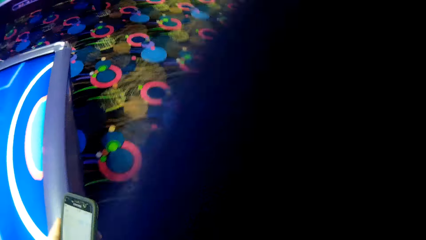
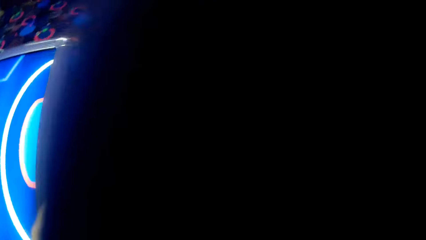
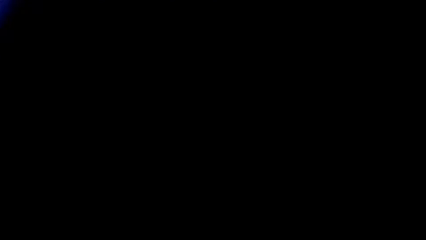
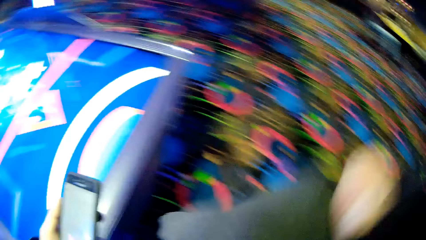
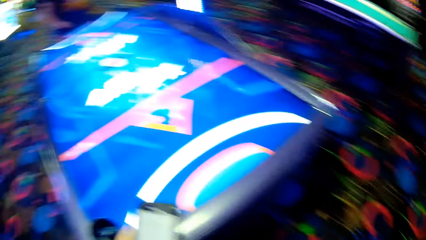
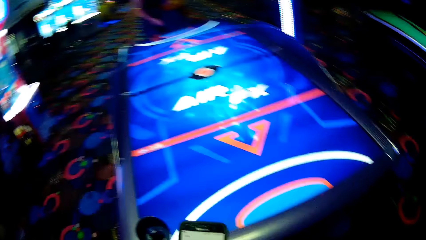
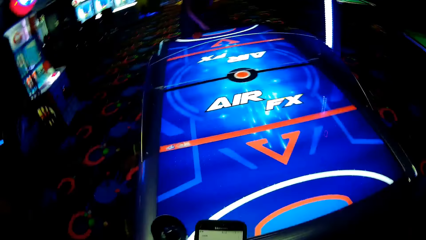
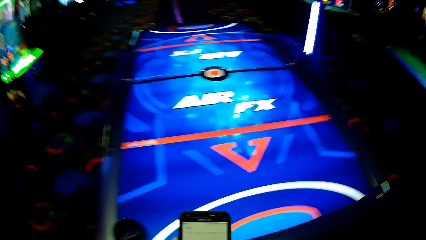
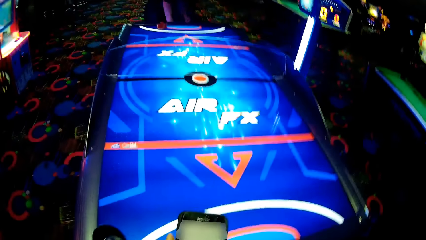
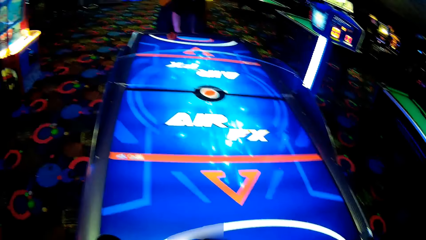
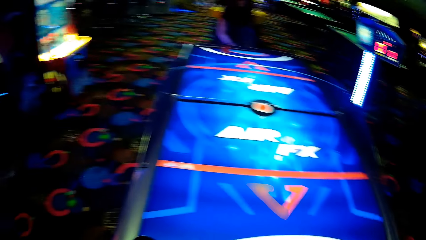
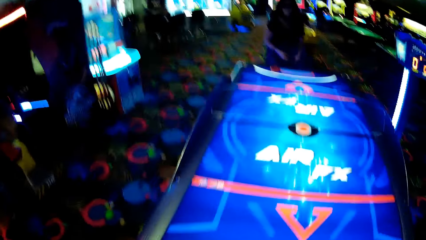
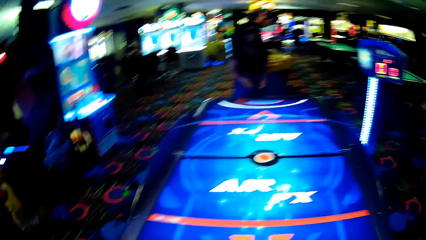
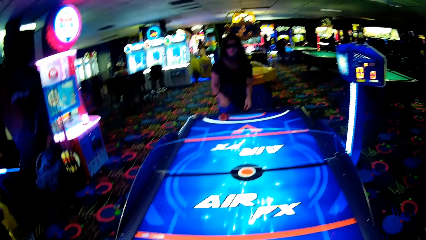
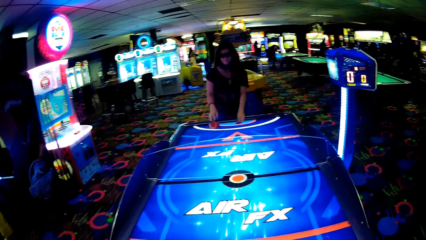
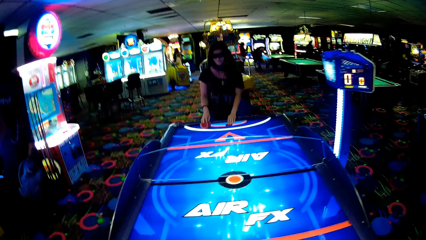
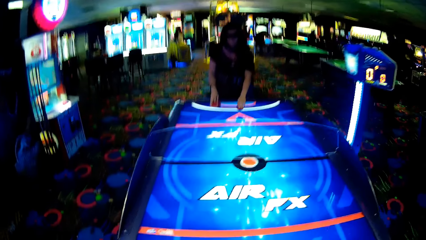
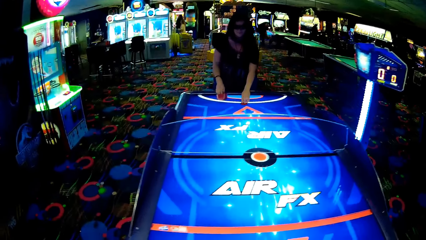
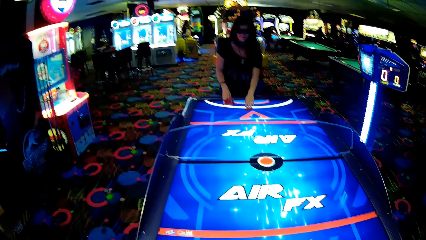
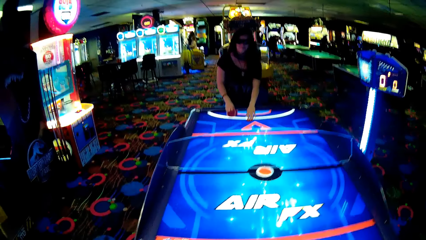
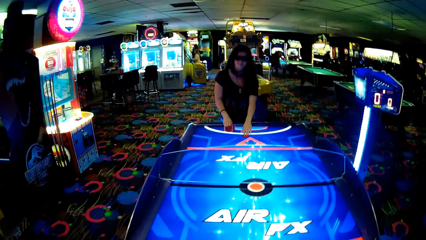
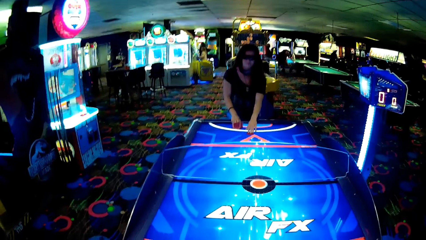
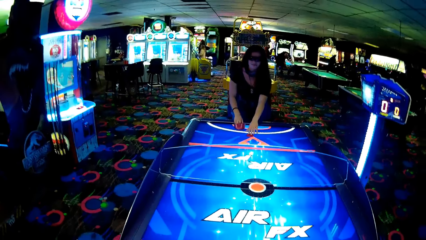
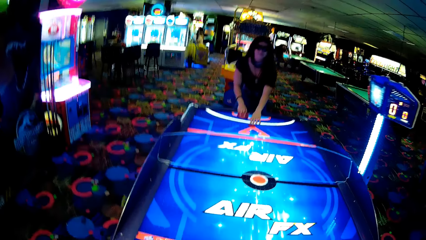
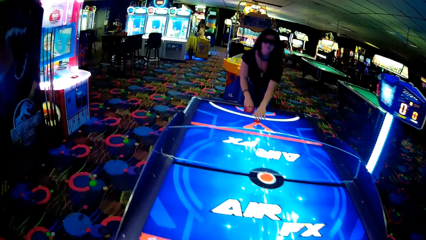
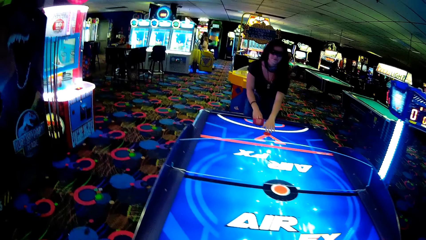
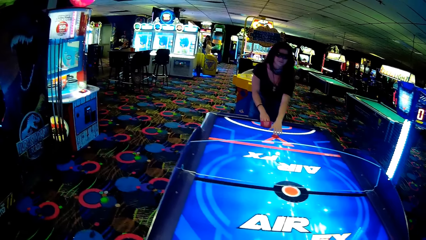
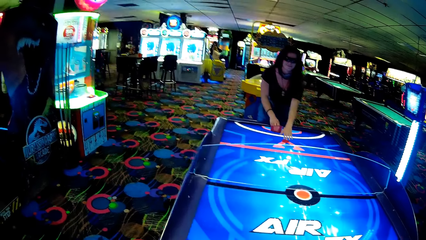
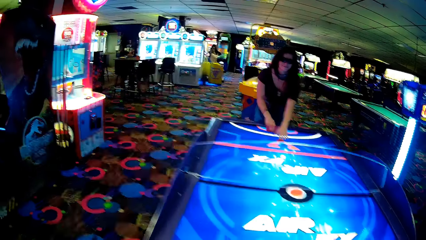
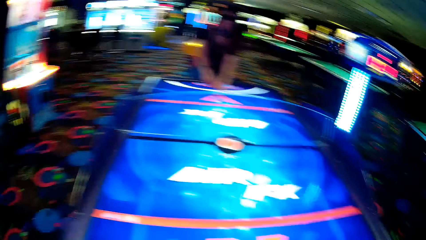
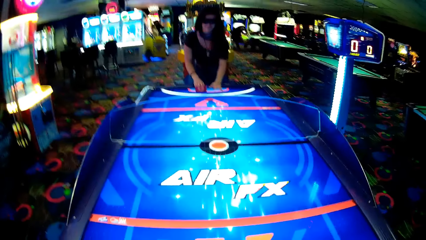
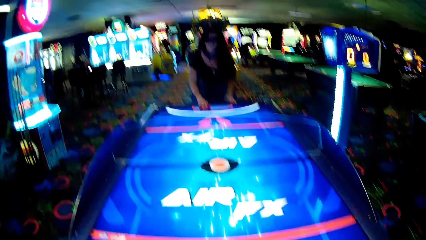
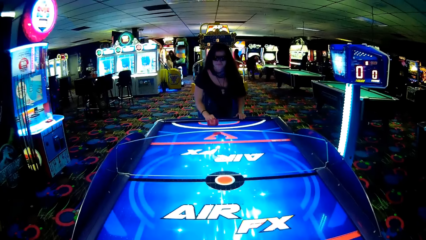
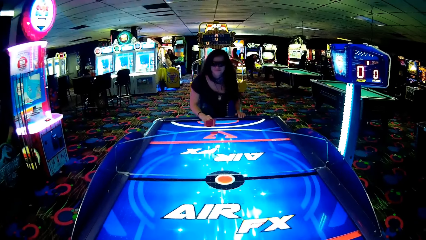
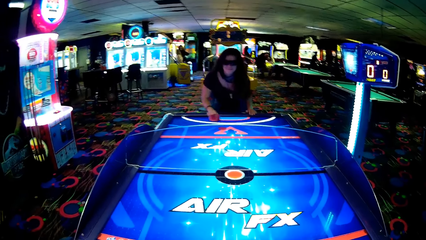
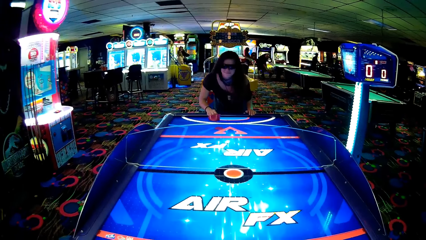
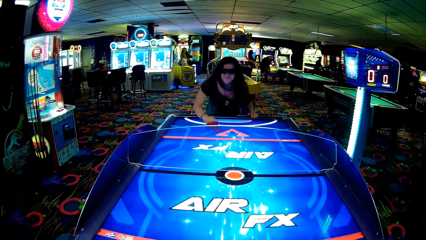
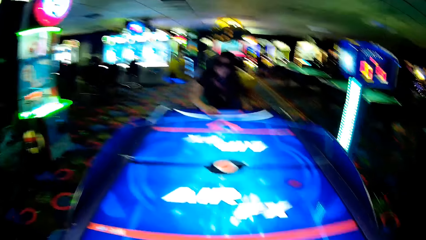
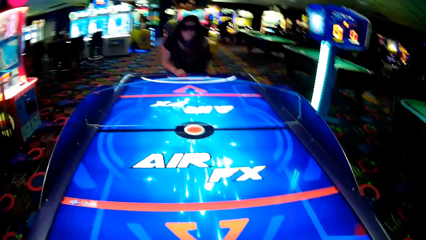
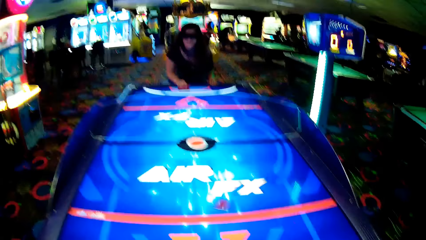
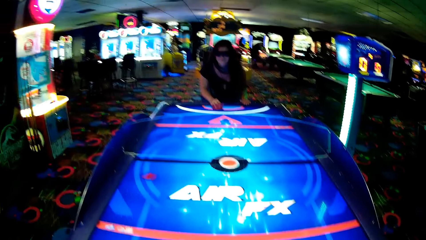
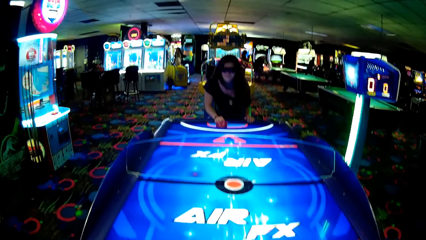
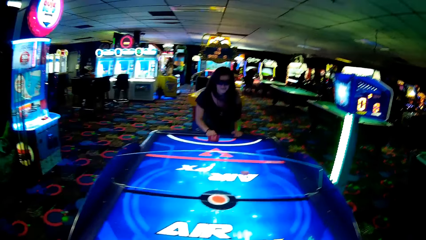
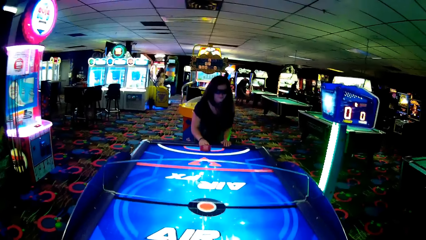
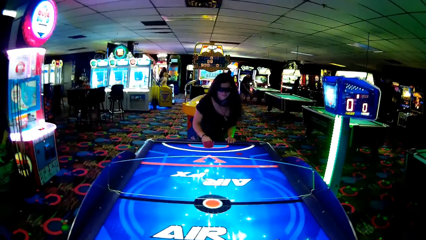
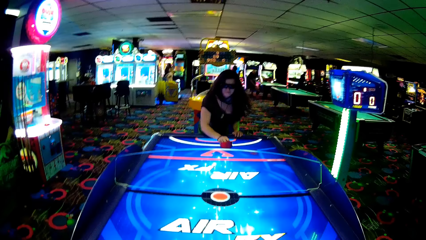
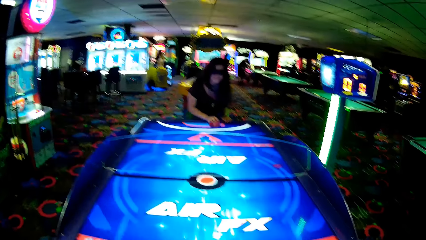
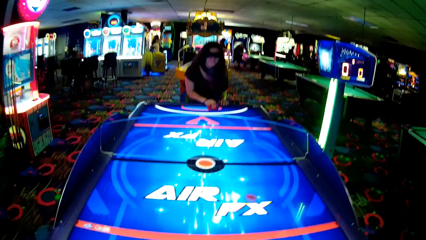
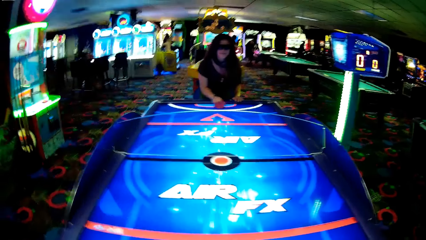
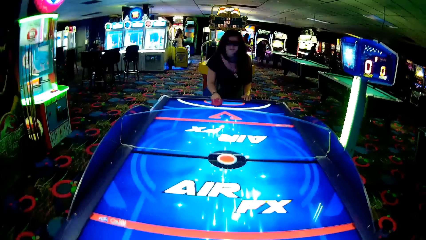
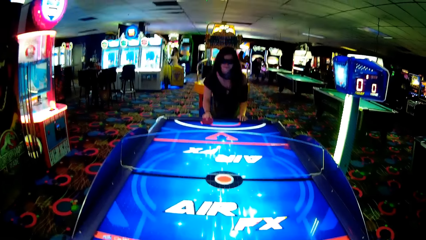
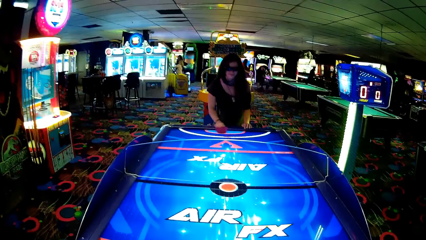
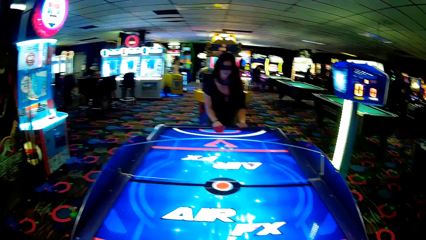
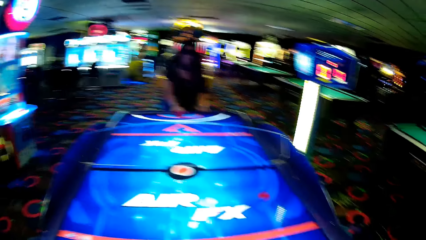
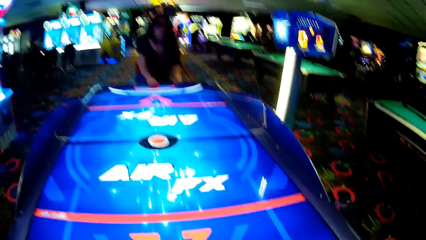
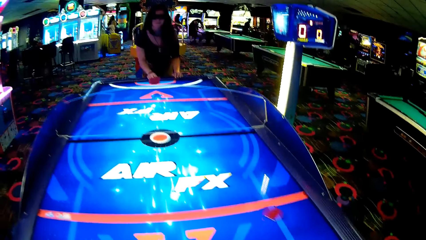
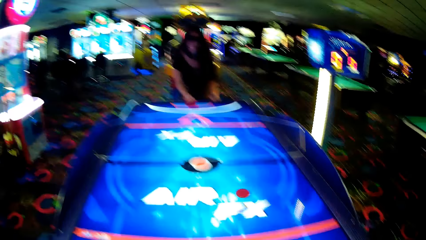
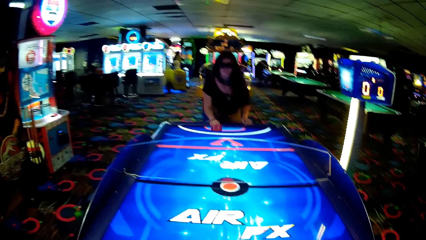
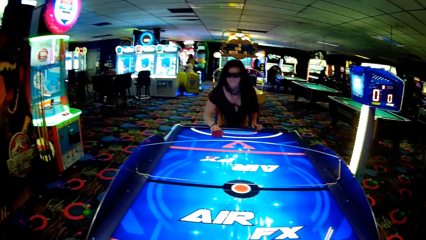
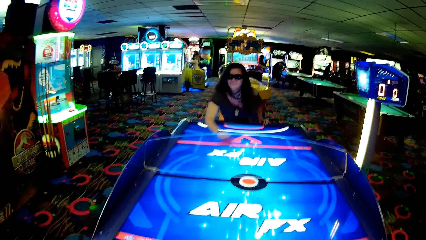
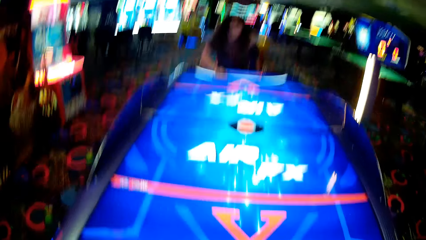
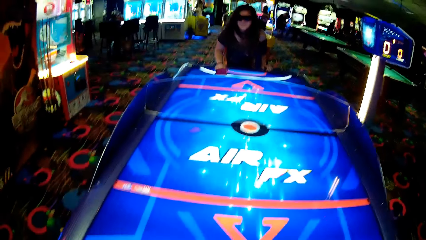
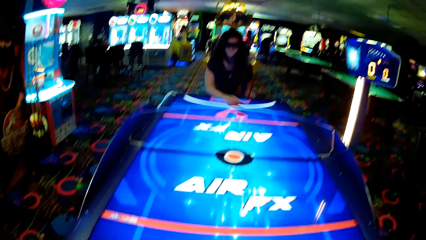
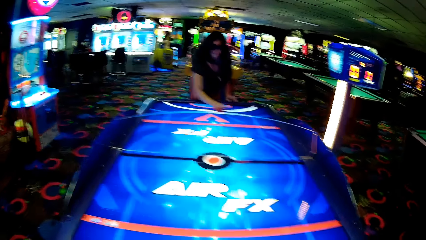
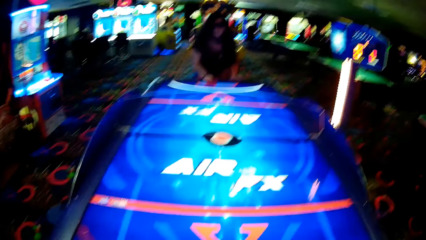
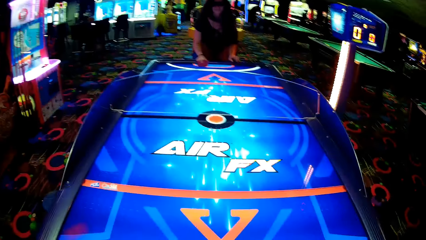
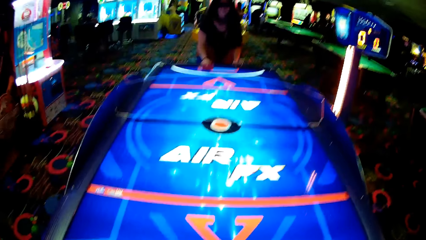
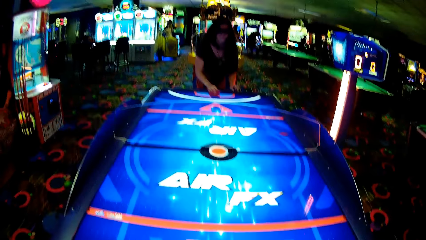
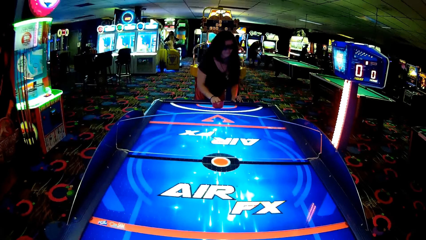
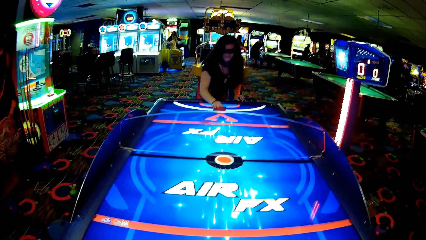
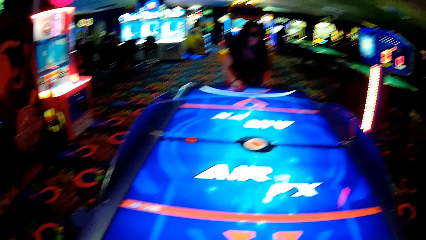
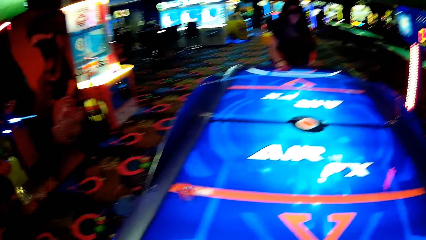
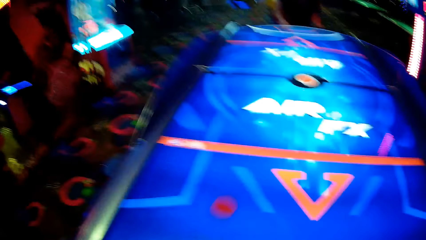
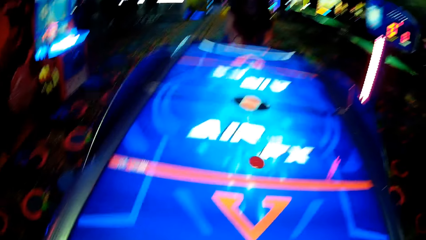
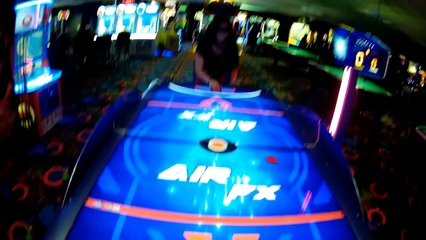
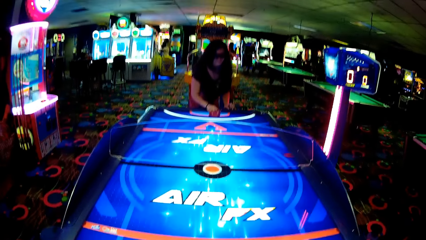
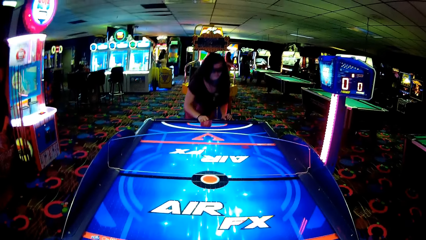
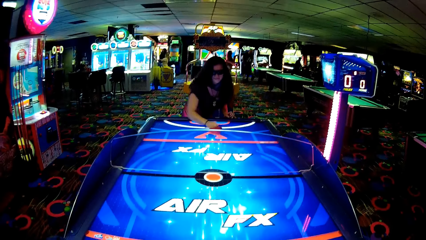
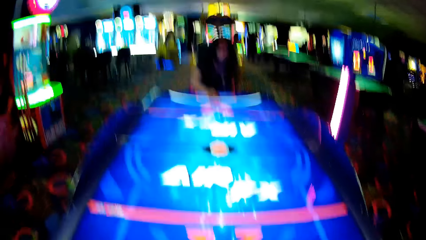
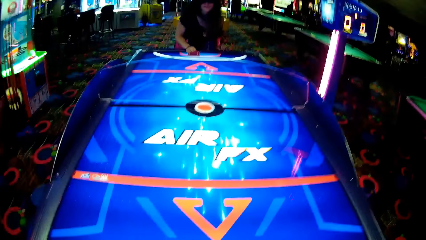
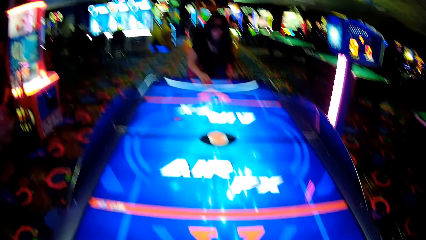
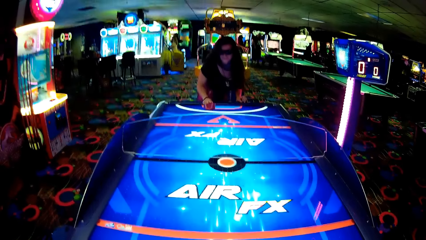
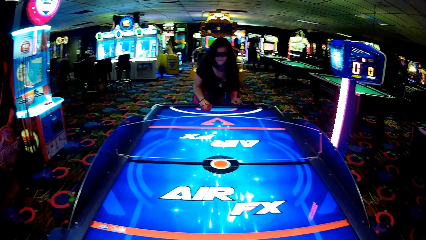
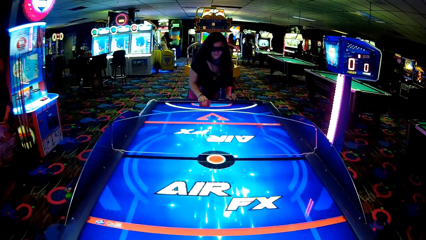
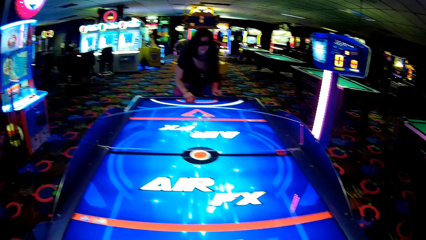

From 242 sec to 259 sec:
The camera wearer holds a phone. They look at the phone. A woman puts something on a table. The camera wearer looks around. The woman moves something and strikes a puck. The camera wearer strikes the puck and moves something. The woman moves something. The camera wearer moves something. The woman strikes the puck and moves something. The camera wearer moves something. The woman moves something. The camera wearer moves something. The woman moves something. The camera wearer strikes the puck and moves something. The woman moves something.
